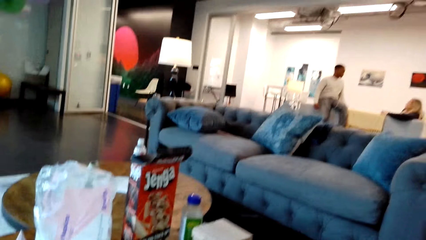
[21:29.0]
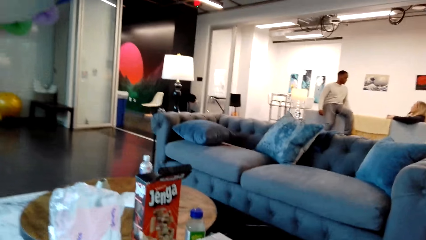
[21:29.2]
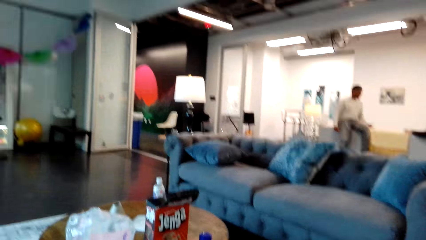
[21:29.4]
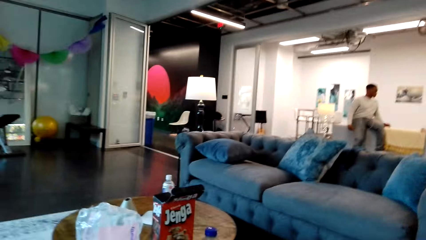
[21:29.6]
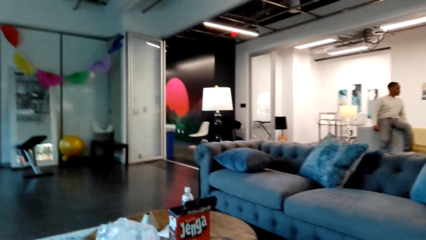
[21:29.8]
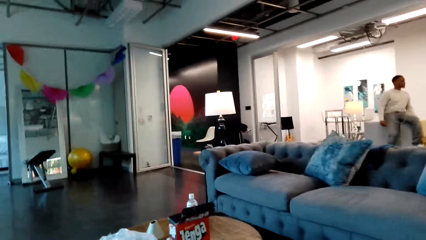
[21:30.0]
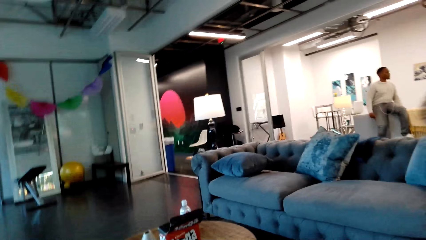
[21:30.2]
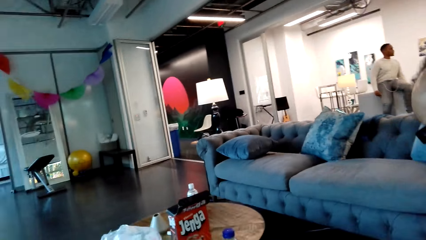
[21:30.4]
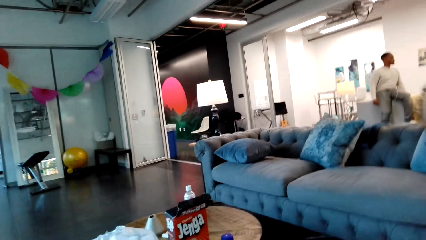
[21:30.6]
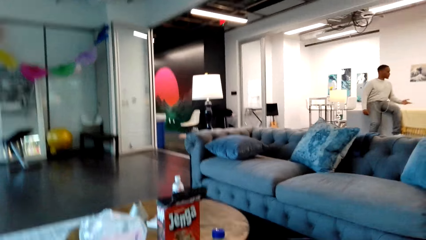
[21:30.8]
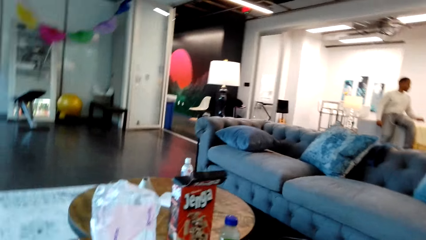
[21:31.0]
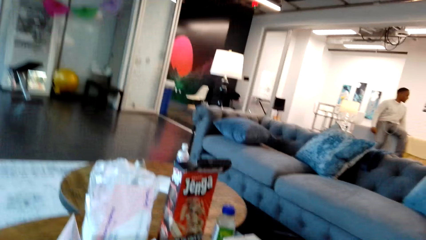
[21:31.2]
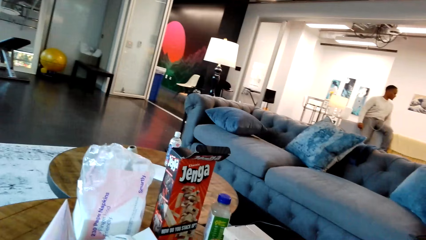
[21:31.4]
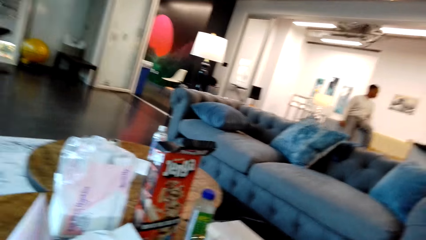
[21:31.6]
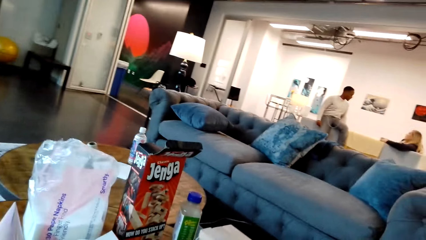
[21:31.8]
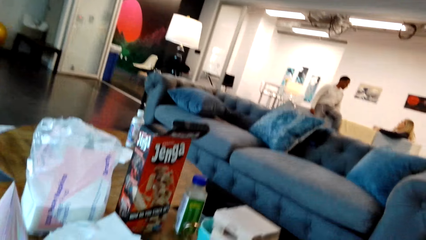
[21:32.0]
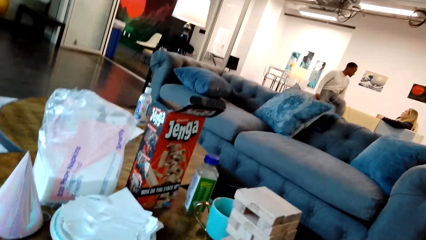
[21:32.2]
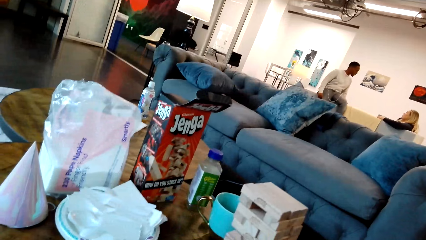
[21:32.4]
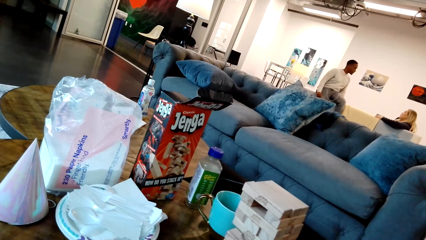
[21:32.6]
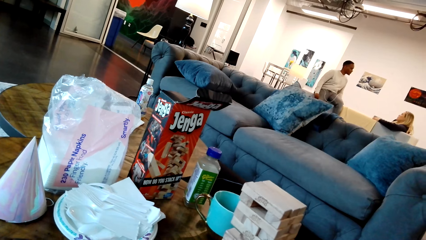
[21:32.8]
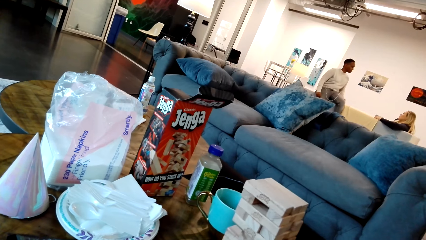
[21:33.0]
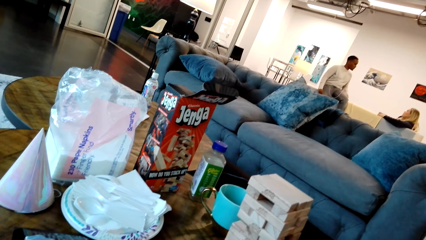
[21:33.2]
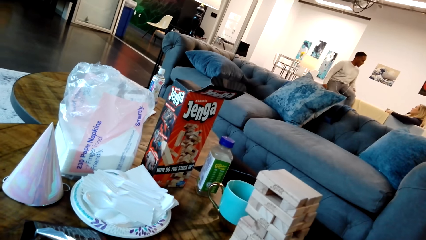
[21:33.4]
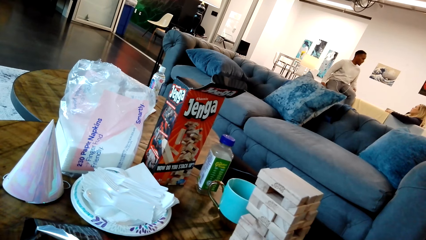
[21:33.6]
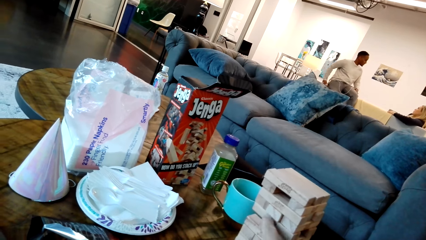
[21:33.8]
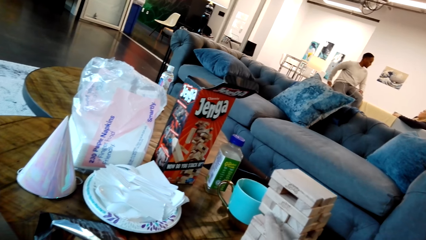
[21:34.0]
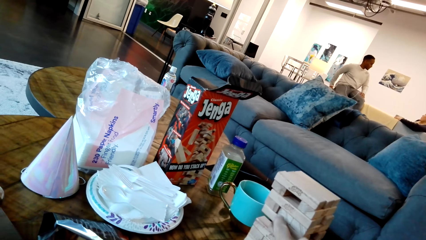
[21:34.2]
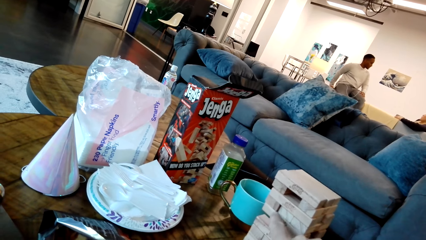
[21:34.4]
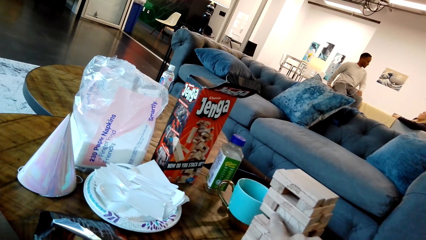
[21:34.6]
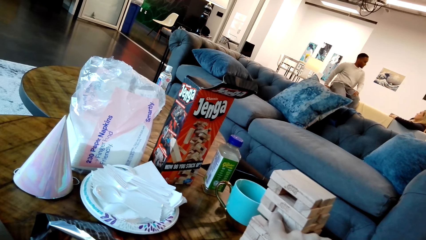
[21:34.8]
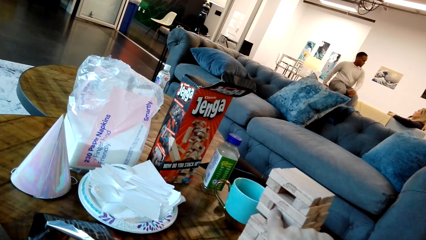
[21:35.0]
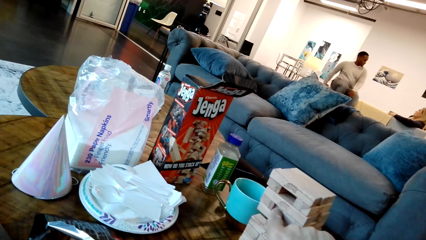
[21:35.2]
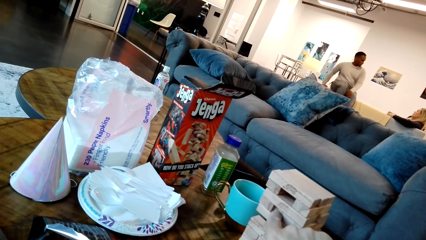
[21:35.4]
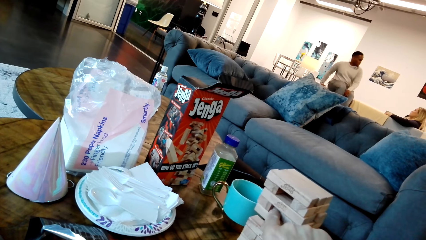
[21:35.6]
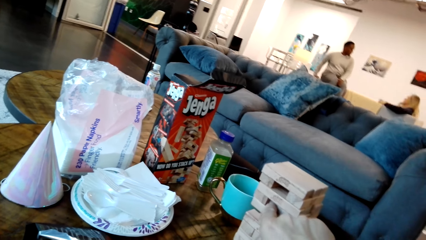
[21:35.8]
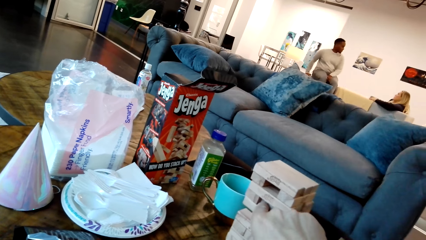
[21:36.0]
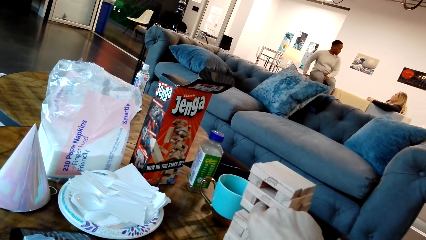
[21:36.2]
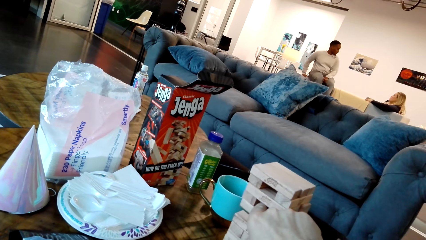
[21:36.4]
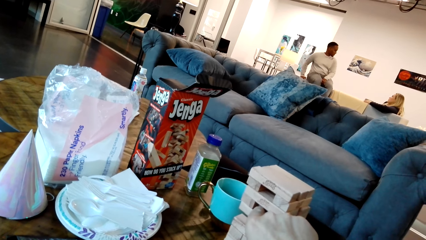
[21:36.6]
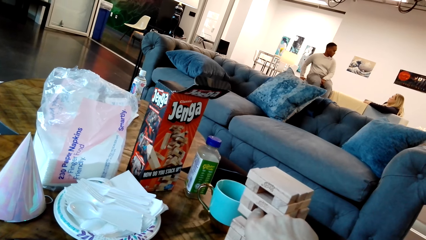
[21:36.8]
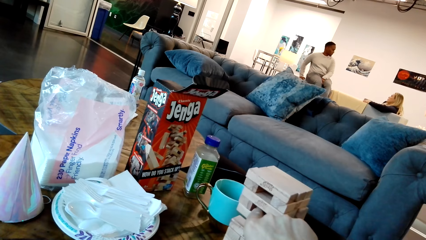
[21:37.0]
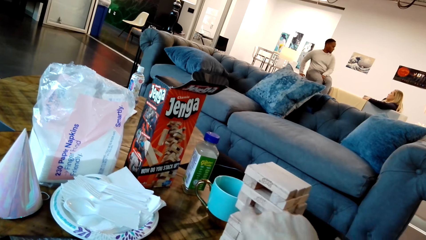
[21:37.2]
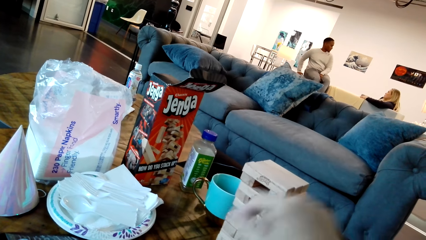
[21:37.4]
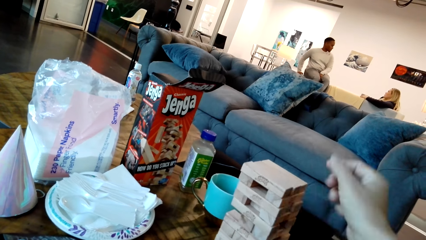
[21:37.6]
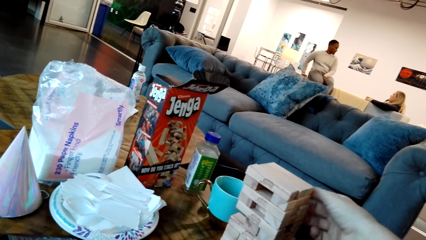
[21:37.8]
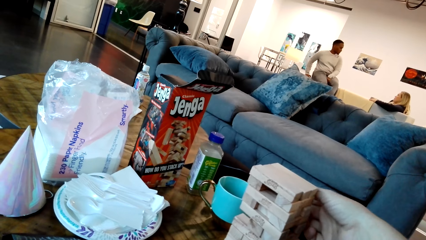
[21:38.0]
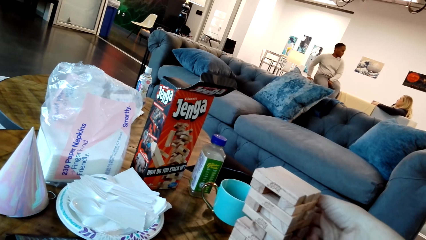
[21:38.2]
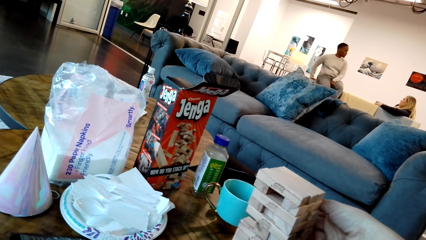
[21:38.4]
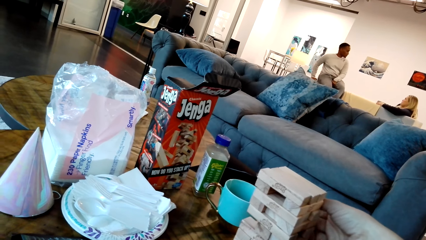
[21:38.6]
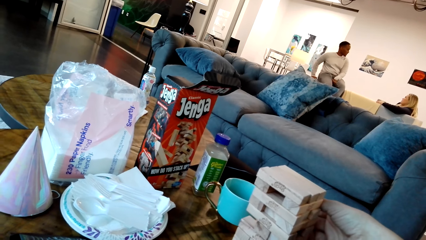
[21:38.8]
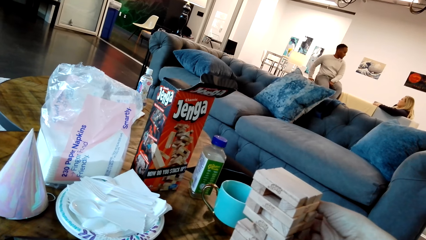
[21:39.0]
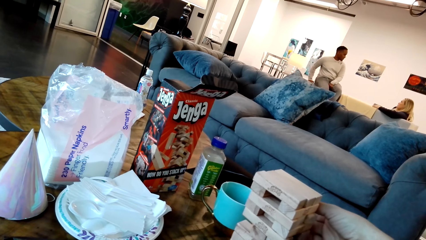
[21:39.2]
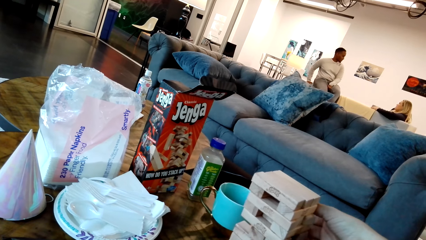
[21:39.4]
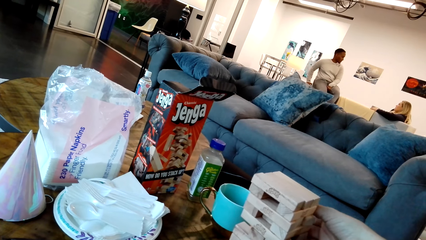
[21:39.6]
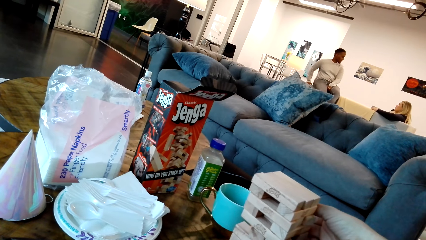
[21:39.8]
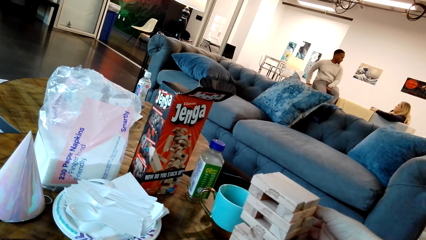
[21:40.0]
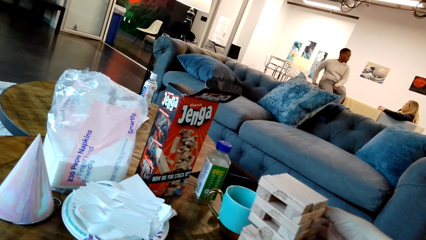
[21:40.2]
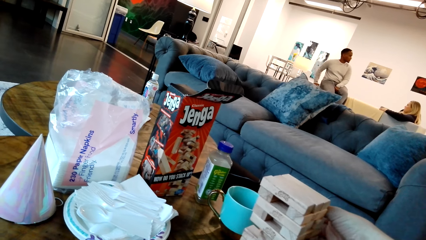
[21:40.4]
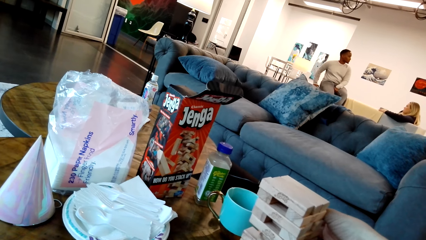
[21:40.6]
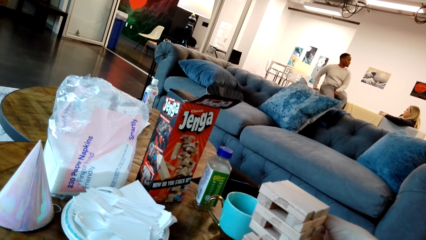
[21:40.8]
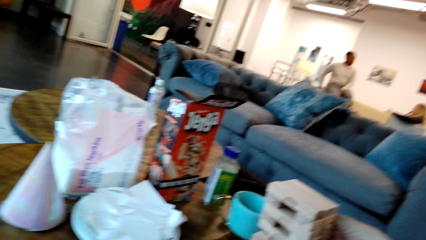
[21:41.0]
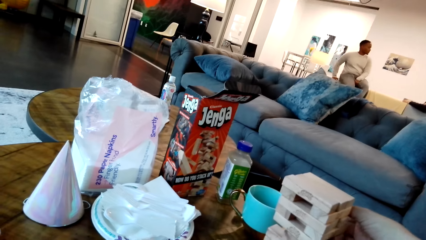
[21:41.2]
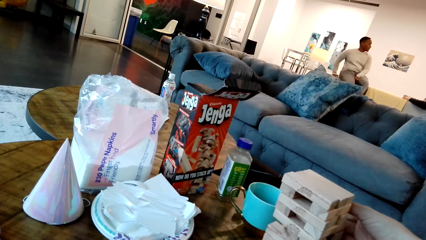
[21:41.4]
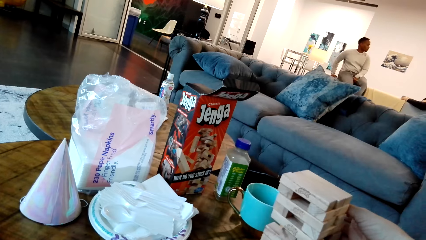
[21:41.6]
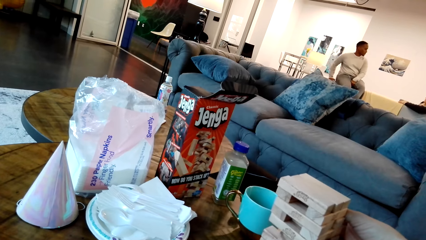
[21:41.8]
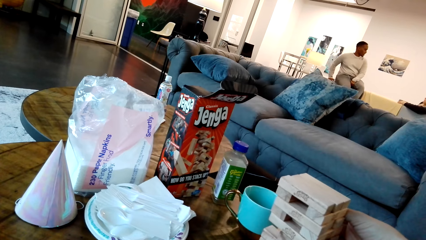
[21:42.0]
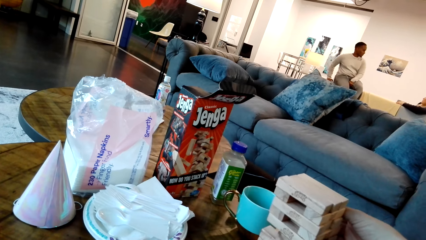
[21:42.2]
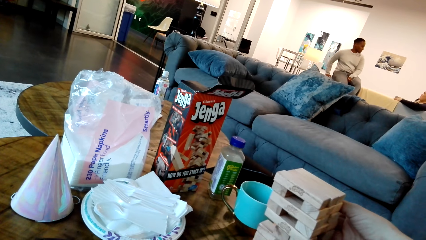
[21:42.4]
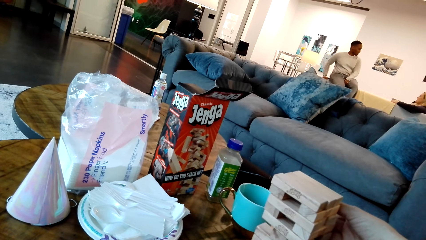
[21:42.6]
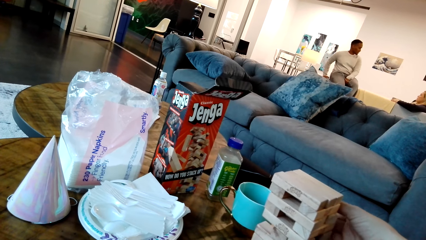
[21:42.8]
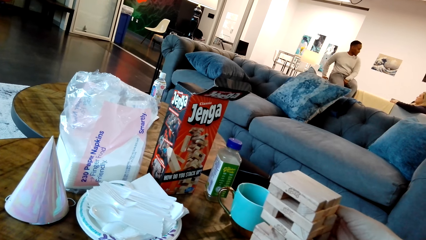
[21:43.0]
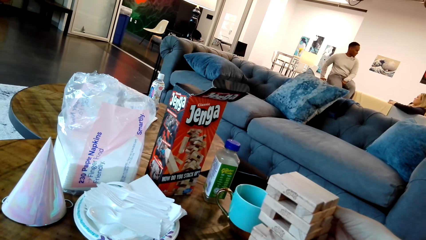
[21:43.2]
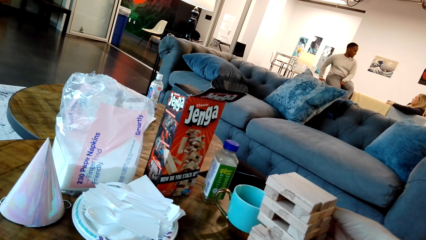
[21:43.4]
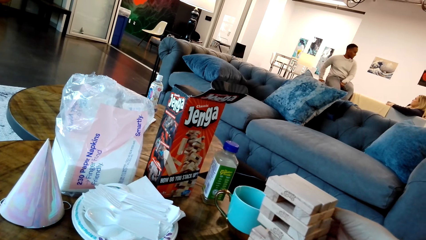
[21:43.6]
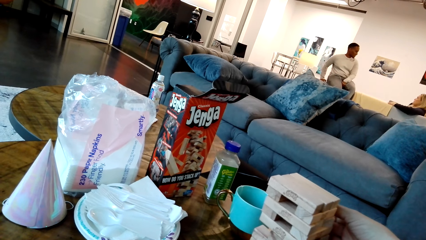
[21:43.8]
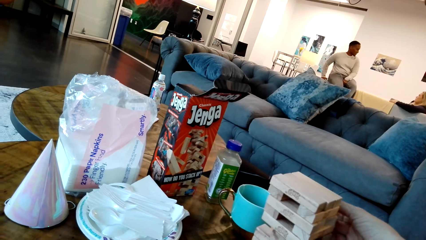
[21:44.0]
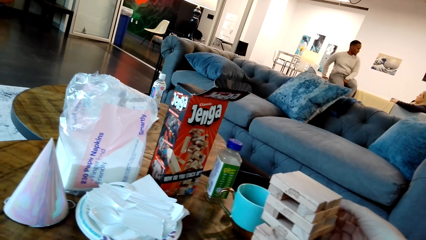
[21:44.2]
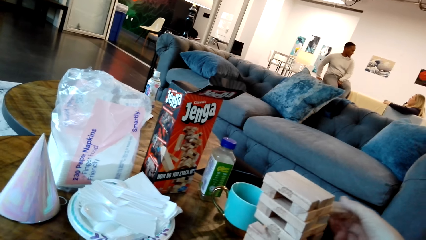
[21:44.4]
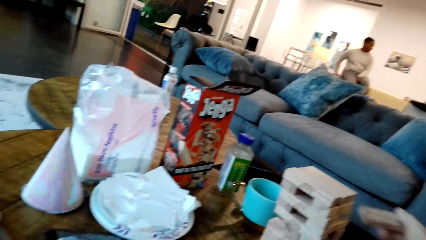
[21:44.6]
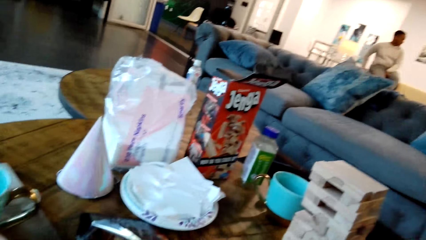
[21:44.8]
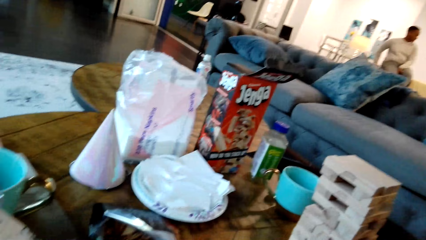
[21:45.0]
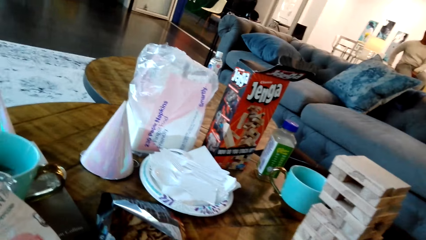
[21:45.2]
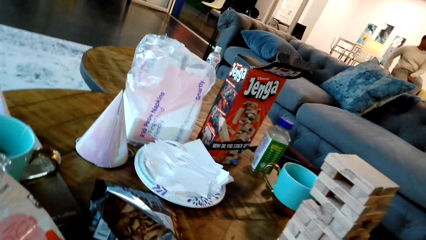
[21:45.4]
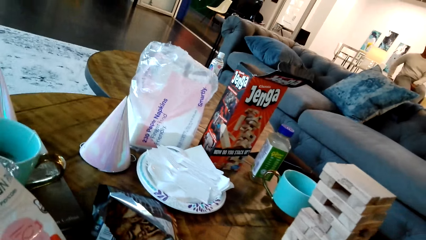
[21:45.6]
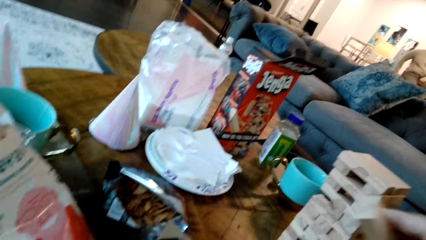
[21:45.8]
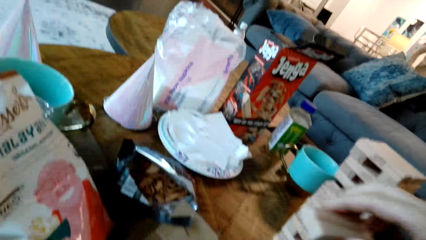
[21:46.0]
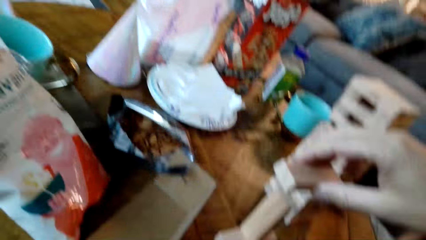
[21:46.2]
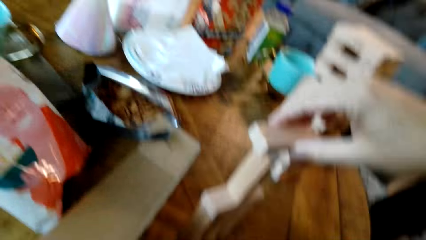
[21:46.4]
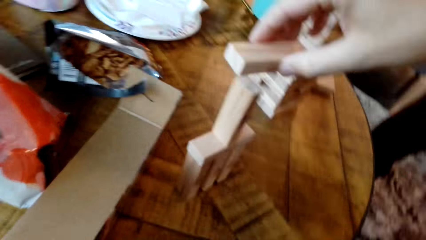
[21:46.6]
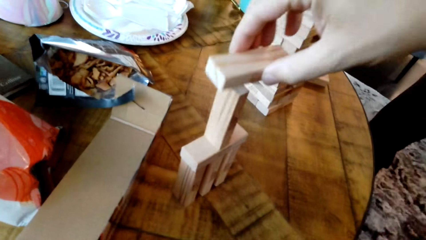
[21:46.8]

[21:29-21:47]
The camera wearer looks around the house. They look at the blocks, touch the blocks, and pull the block from the stack. They pick a block from the jenga blocks.
